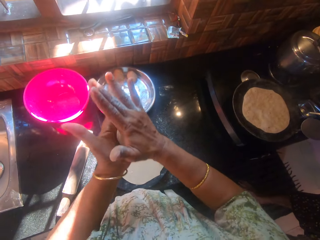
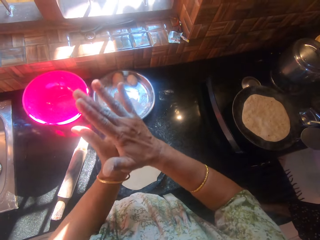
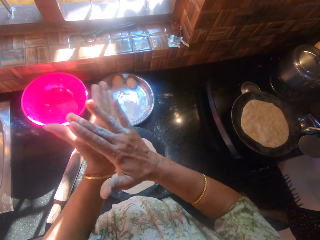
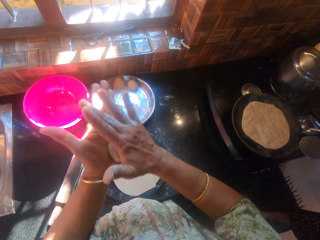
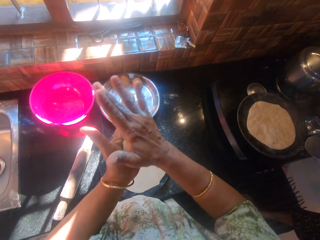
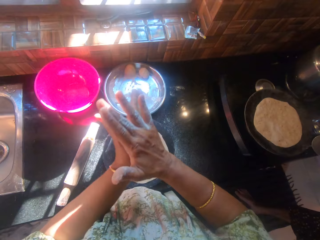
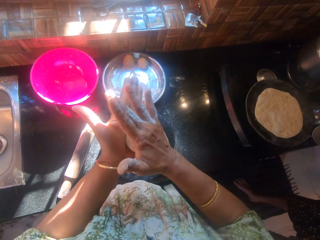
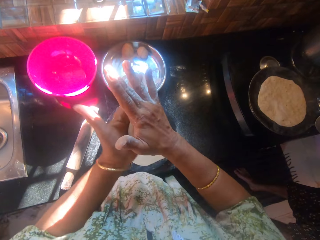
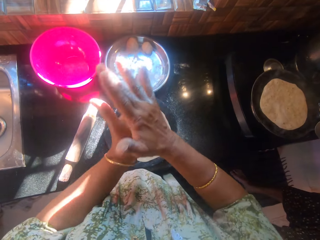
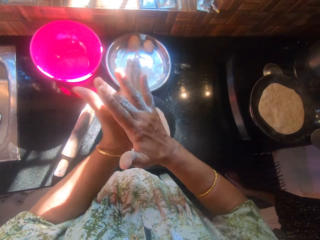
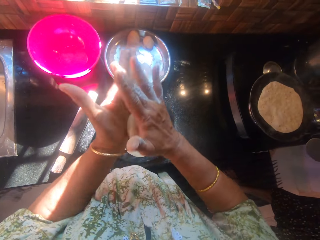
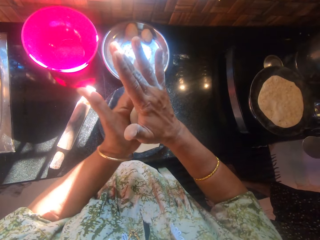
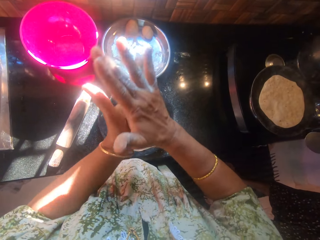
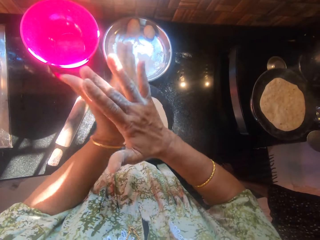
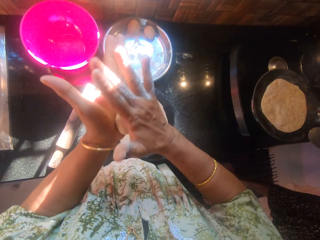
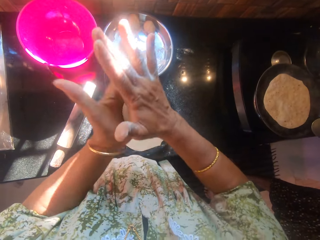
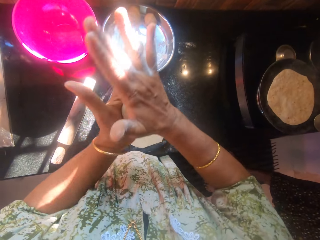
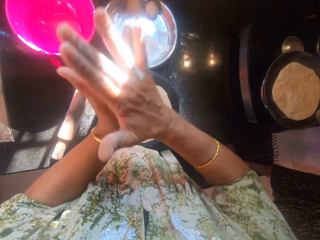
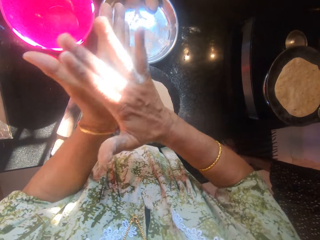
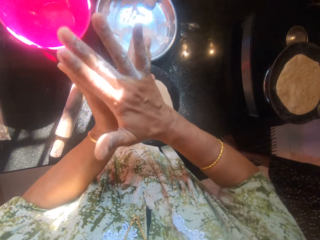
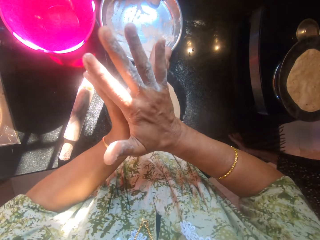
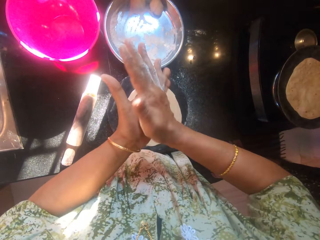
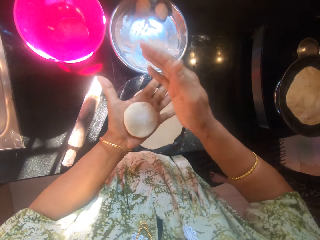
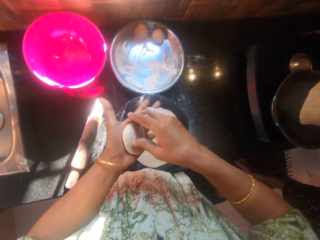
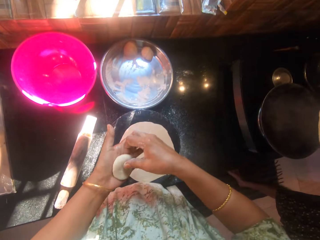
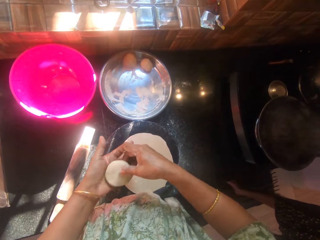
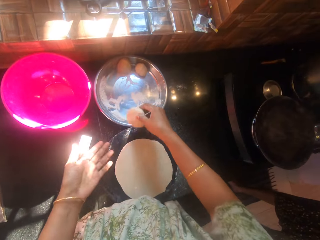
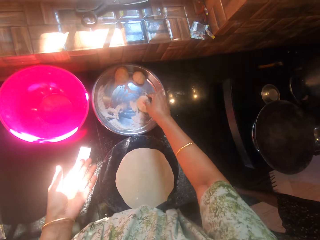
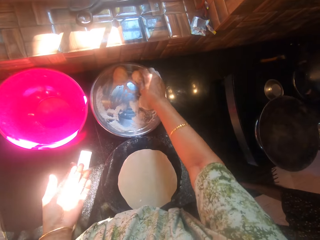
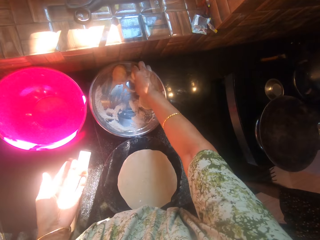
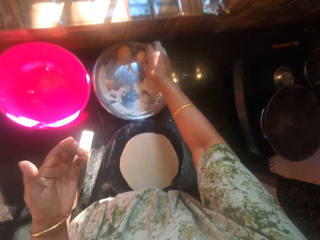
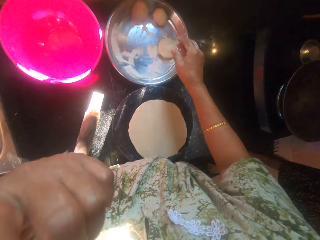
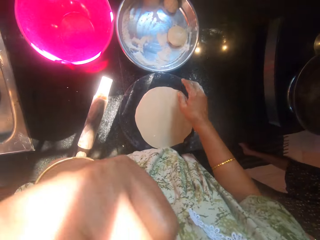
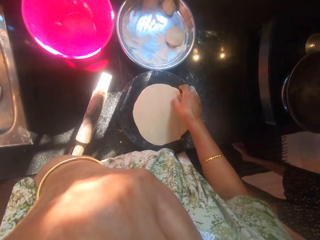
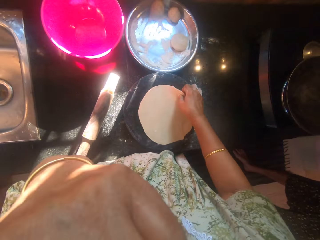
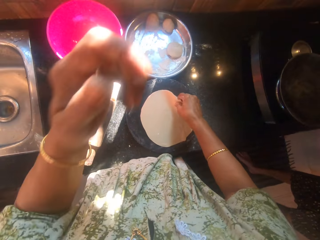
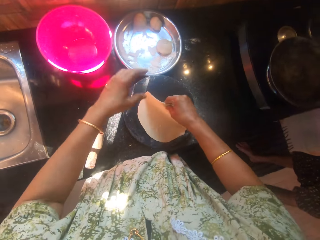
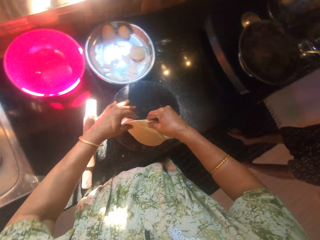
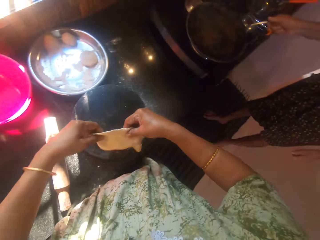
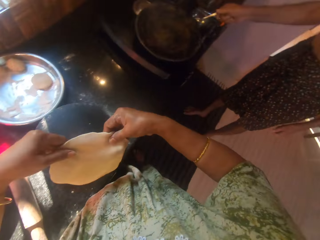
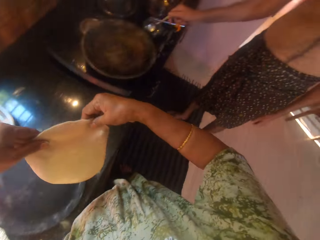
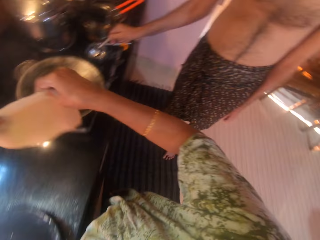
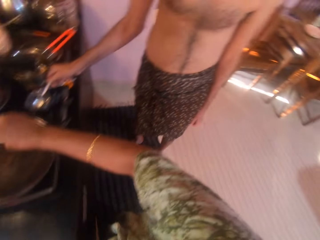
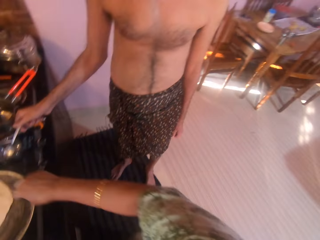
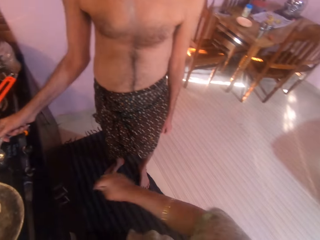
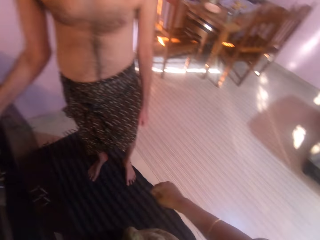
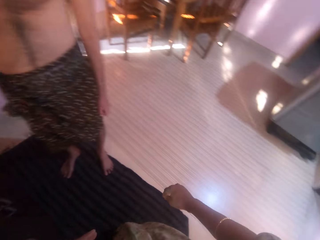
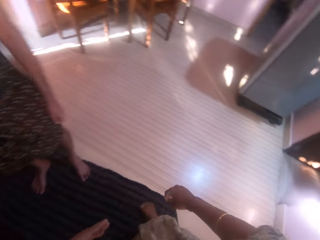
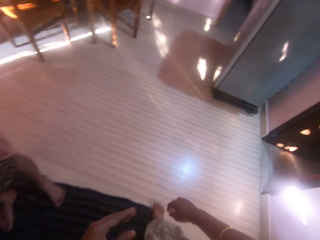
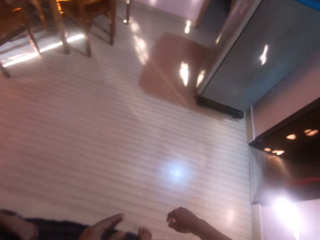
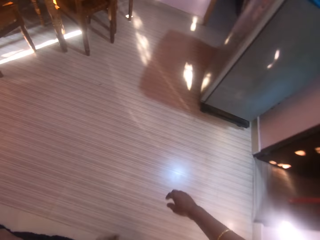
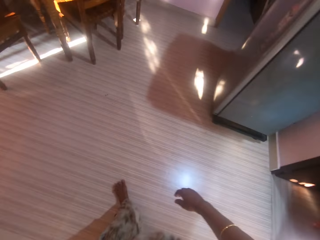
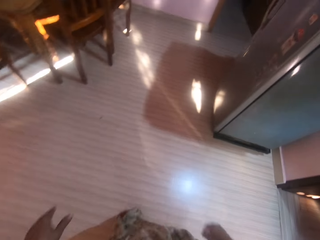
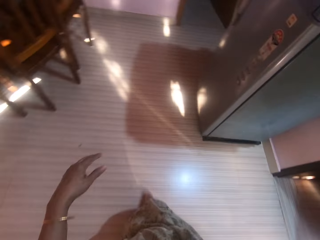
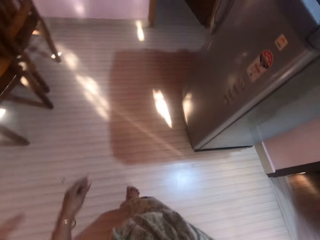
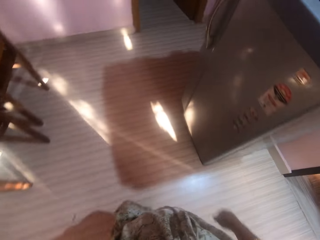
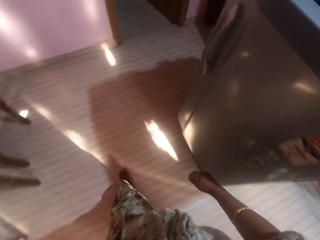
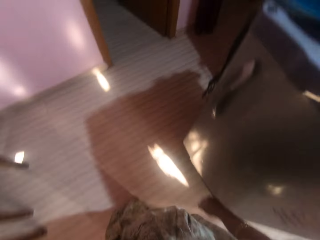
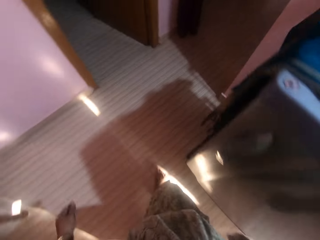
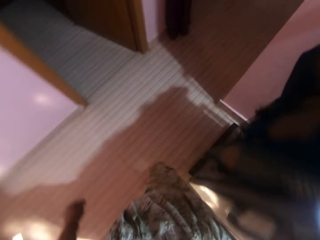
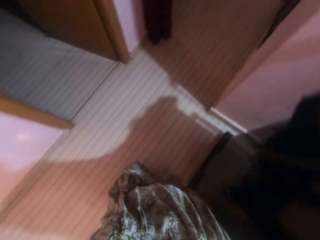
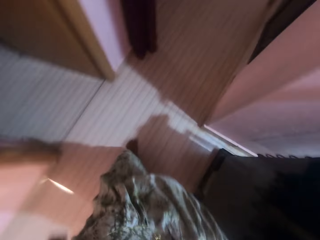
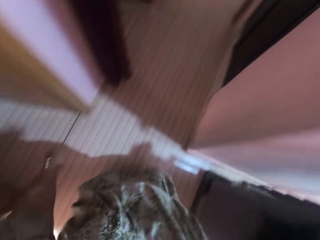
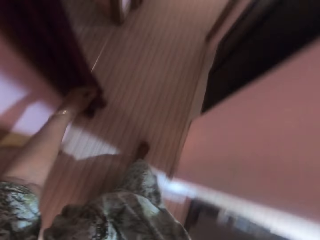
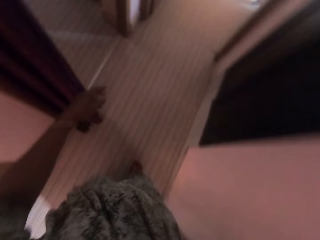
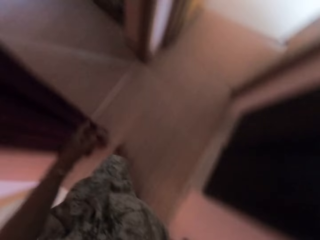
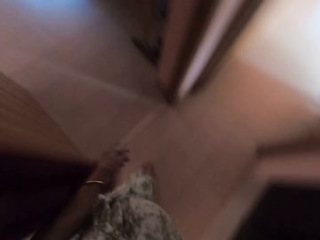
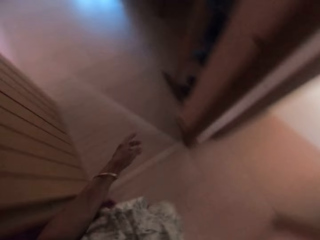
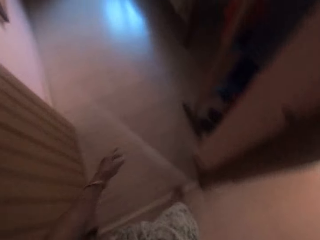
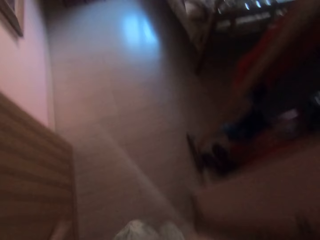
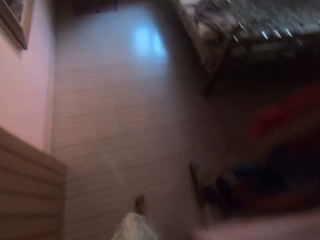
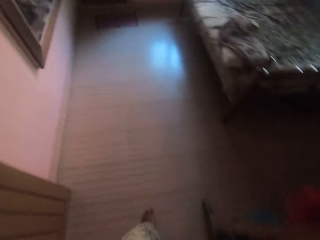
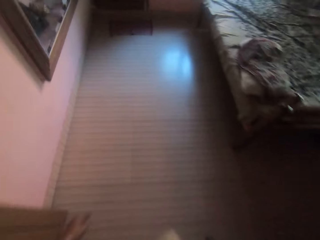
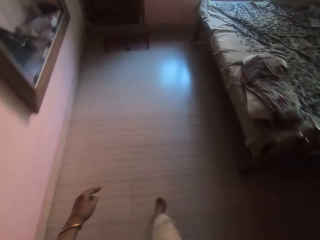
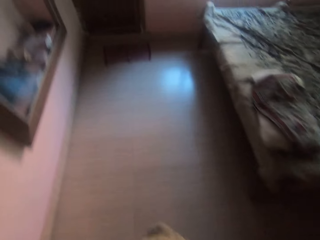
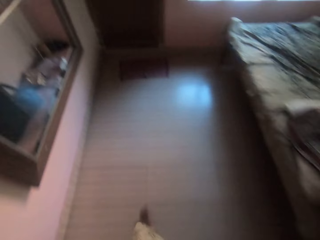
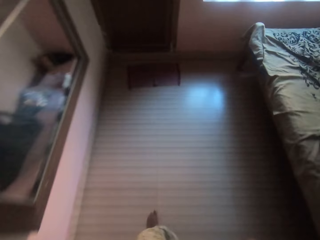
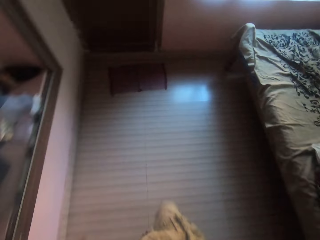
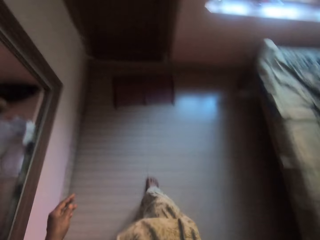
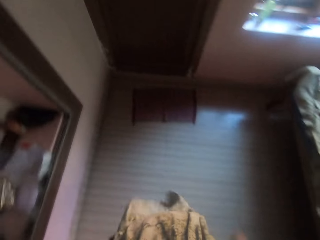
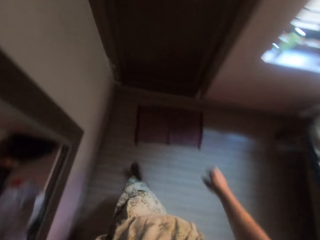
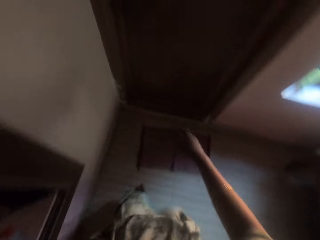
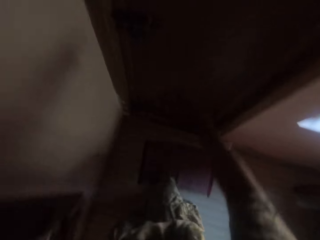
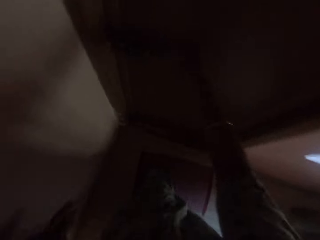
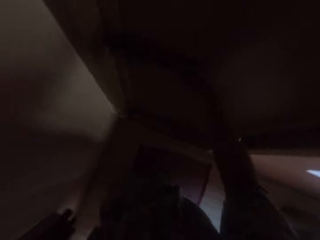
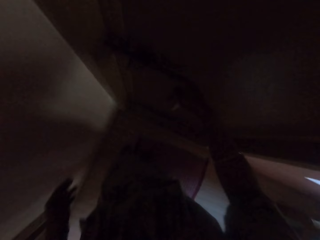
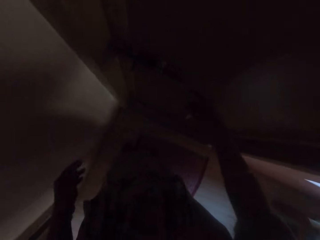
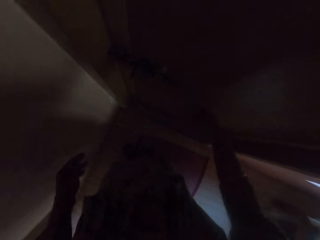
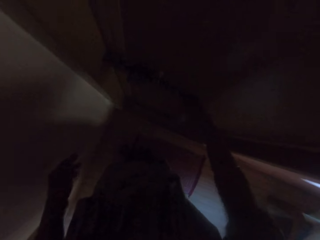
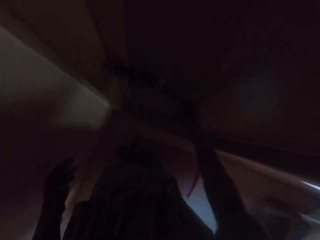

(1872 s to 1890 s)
The camera wearer compresses the other dough with her hands. A man removes the other dough on the frying pan with the spoon. He turns the roti on the frying pan. The camera wearer picks the other dough from her left hand with her right hand. She drops the other dough on the stainless bowl. She touches her face with her left hand. She scratches her body. She picks the other dough from the rolling board. She drops the other dough on the frying pan. She walks in the room. She knocks on a door.

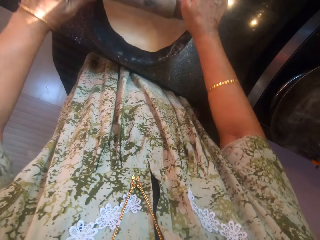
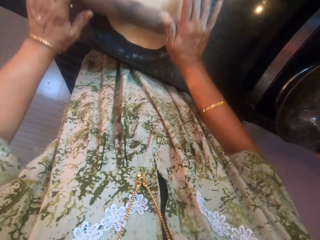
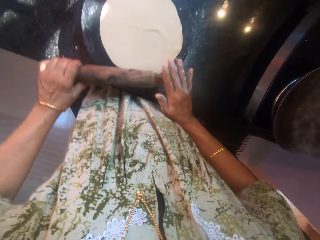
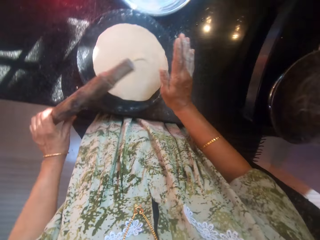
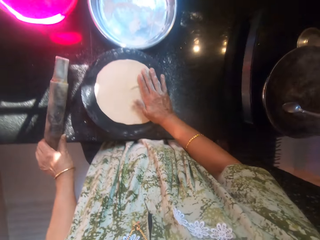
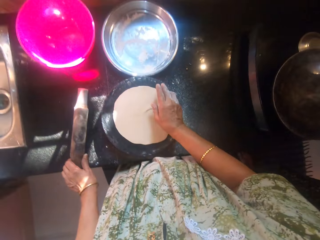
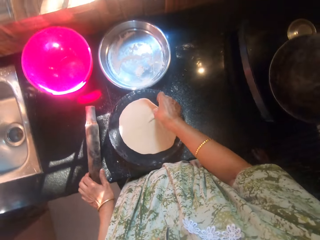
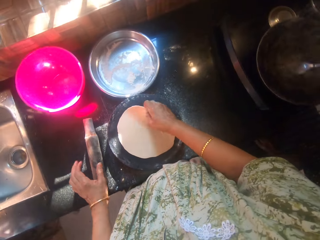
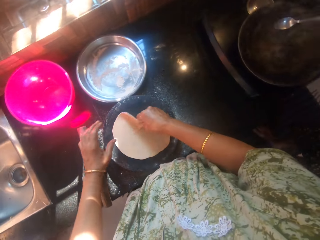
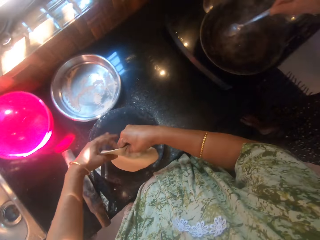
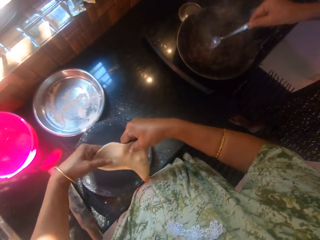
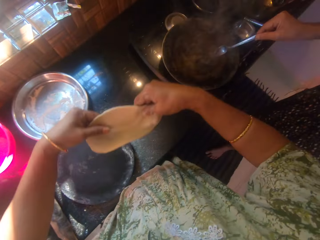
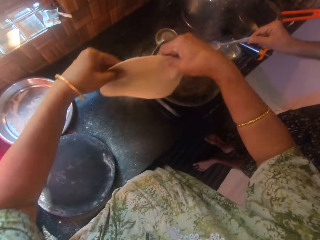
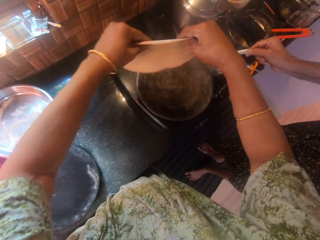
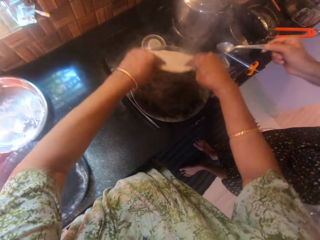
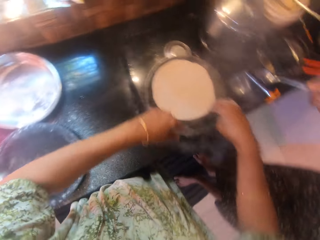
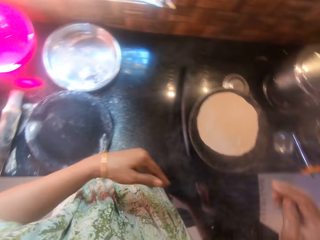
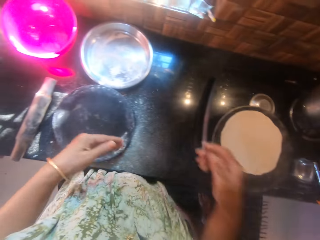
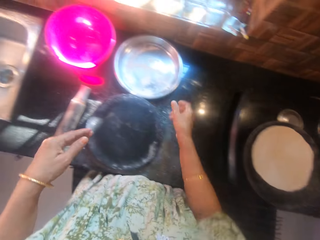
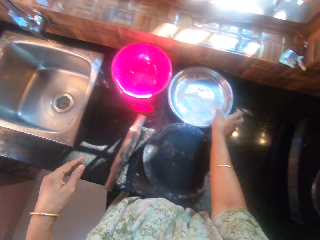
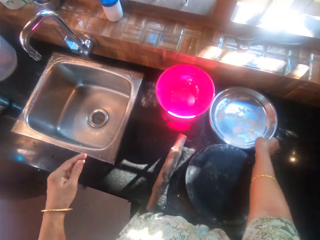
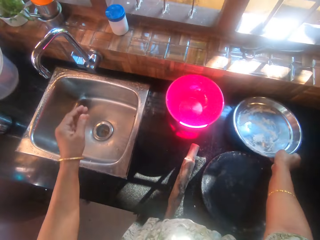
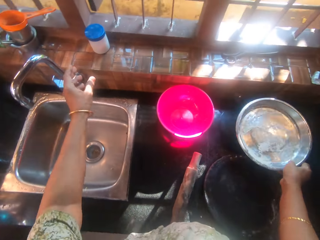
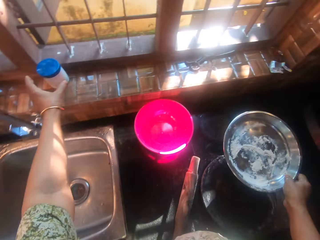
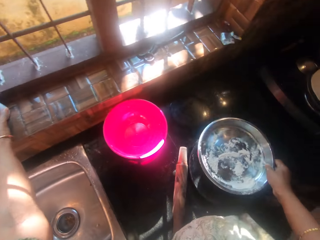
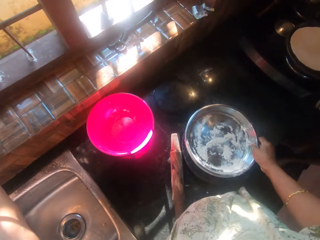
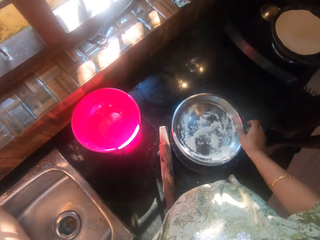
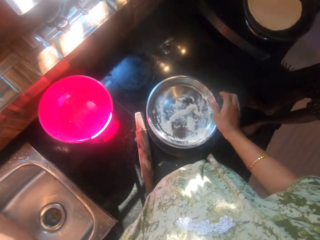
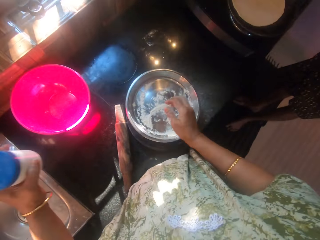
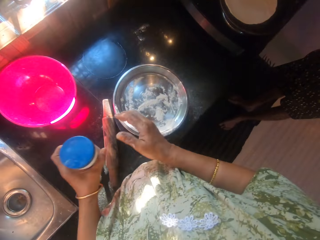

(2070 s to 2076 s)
The camera wearer taps the other dough on the rolling board with her right hand. She drops the rolling pin on the counter. She picks the other dough from the rolling board. A person puts some cooking fat on the chapati making pan. The camera wearer drops the other dough on the frying pan. She picks the stainless bowl from the counter with her right hand. She picks a container from the window with her left hand. She drops the stainless bowl on the rolling board.
